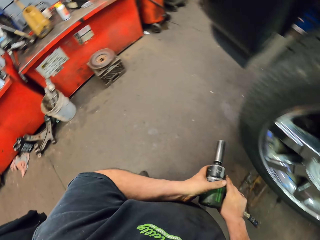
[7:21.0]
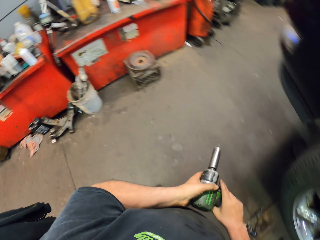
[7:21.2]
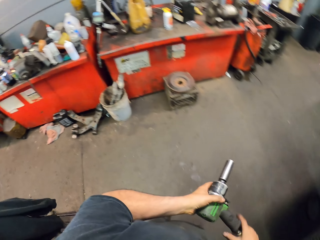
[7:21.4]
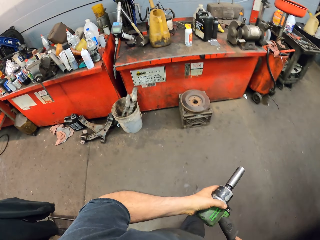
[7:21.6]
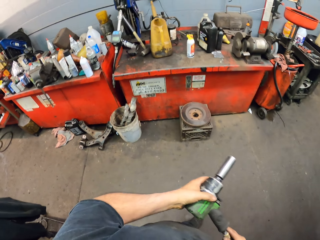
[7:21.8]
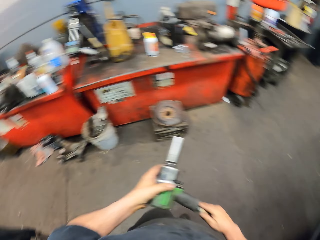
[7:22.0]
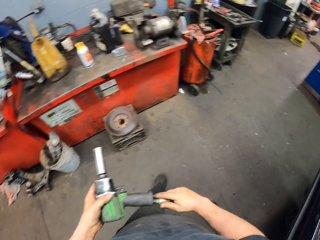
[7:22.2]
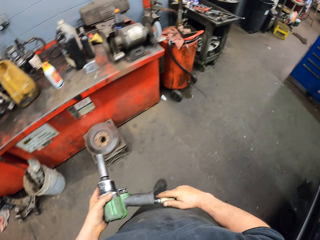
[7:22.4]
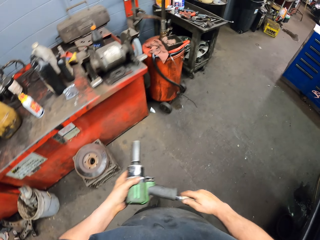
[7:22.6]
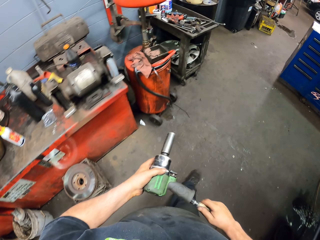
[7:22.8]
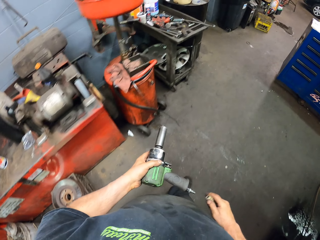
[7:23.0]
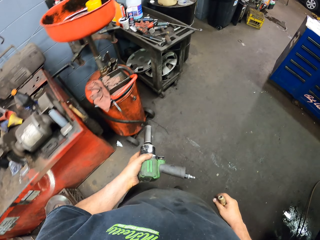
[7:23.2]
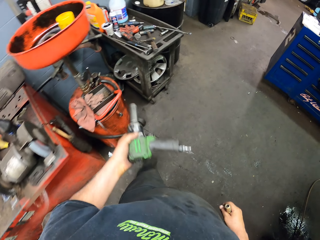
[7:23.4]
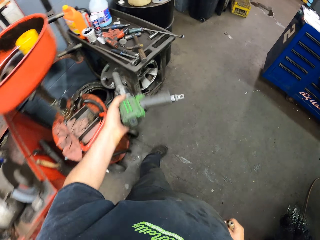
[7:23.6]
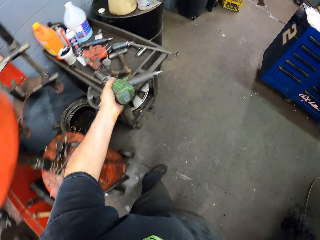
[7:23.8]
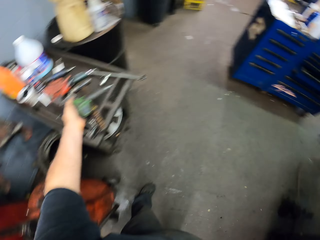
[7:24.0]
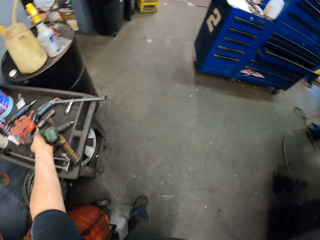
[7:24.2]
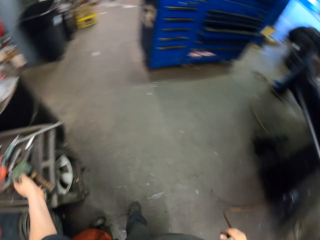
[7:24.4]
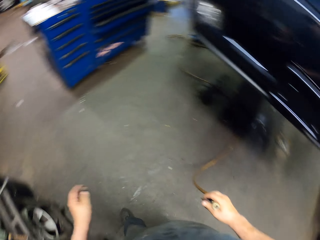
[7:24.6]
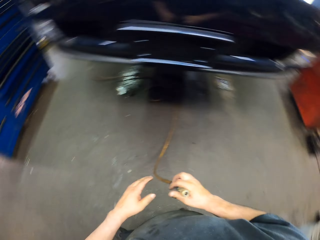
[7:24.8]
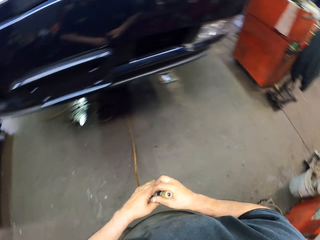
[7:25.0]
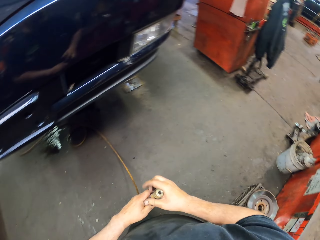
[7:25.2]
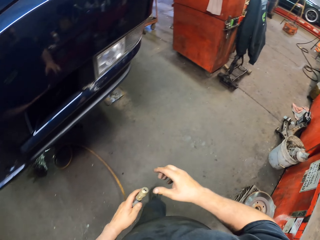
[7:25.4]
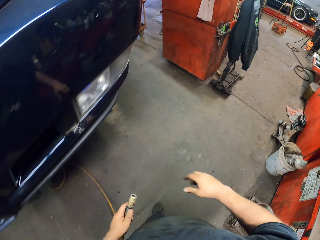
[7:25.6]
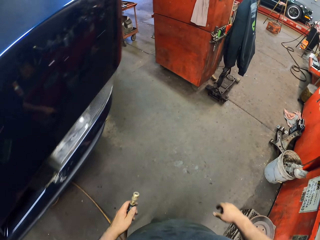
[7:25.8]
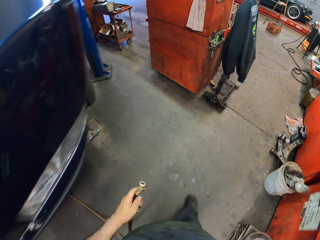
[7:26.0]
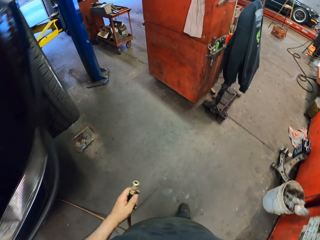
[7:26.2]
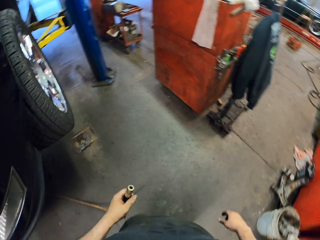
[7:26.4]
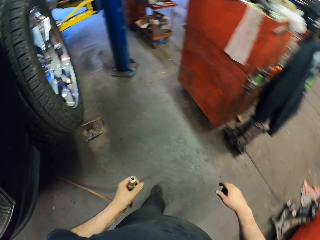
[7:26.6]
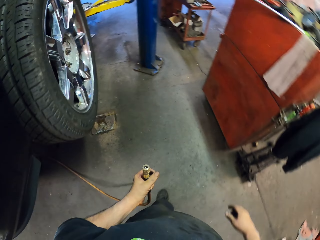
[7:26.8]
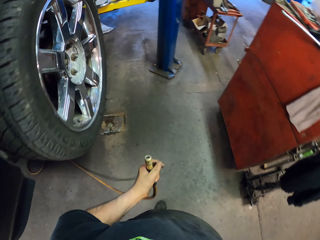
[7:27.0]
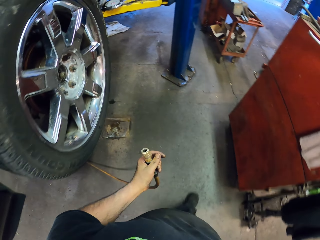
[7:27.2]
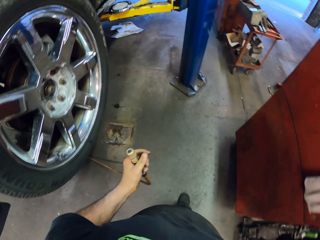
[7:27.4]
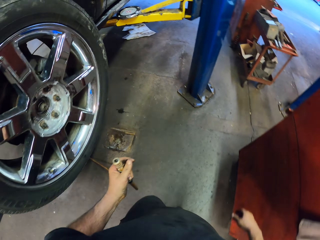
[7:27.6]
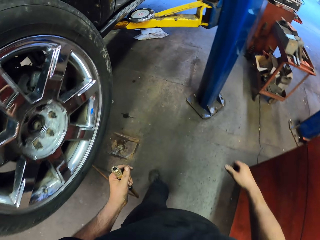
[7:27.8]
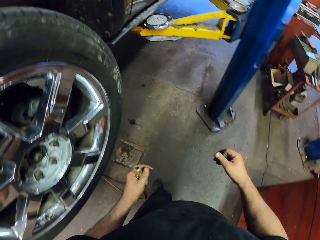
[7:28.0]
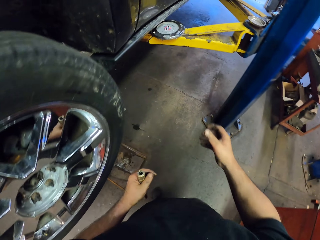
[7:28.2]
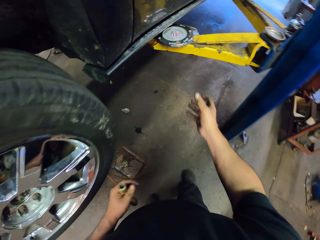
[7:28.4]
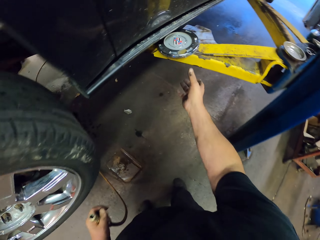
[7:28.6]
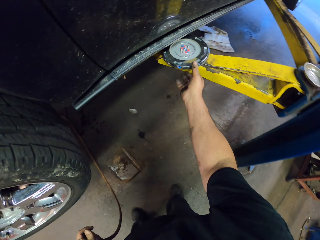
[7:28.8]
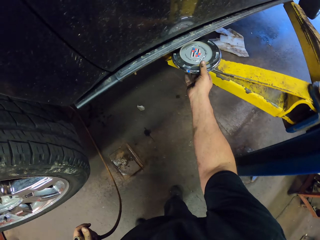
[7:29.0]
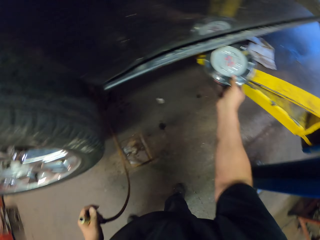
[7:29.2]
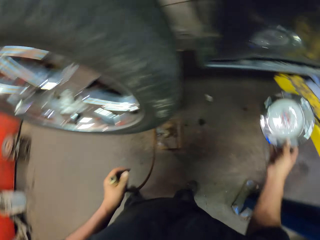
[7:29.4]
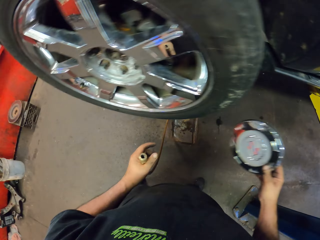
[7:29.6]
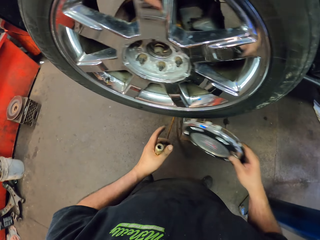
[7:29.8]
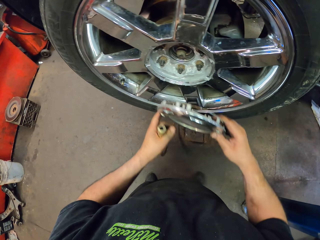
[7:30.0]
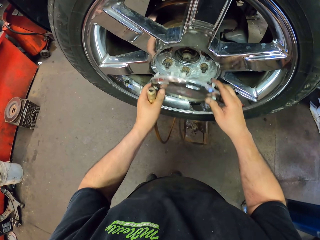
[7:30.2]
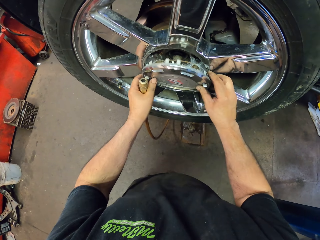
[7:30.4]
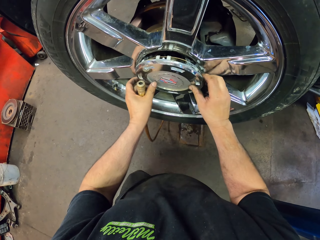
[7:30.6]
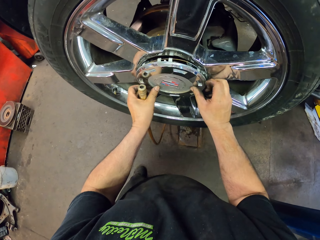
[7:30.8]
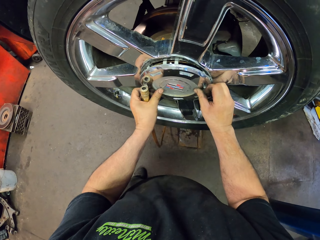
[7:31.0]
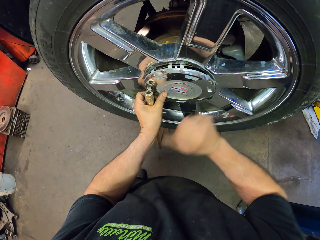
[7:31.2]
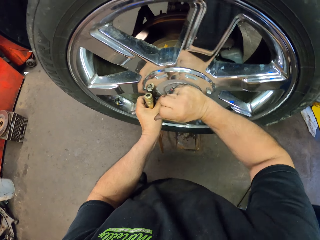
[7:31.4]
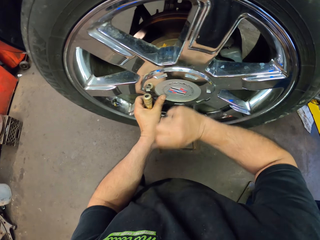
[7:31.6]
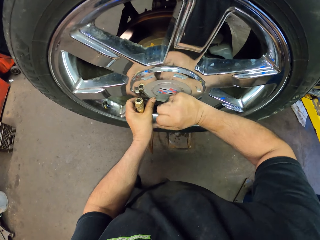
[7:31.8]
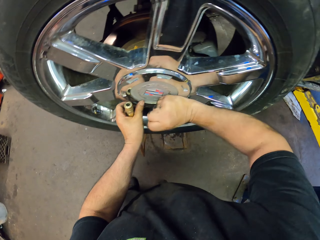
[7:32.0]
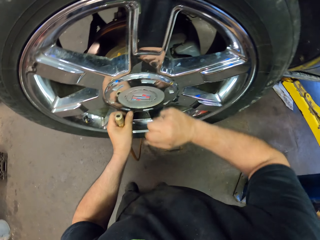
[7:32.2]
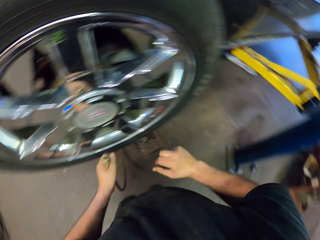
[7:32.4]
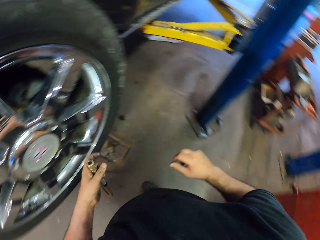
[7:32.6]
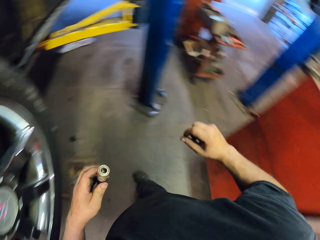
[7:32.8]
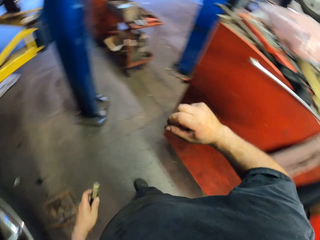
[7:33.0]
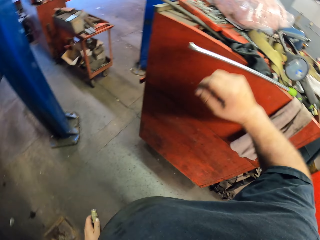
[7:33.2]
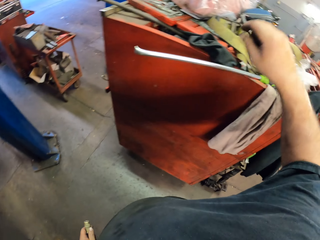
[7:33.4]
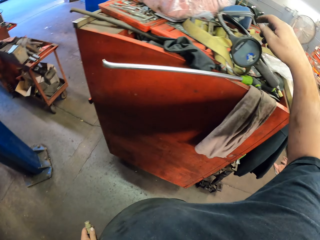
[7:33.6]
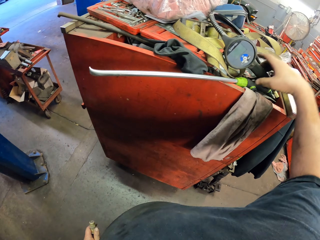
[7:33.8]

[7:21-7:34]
The camera wearer walks to the table. They place the drilling machine on the table. They exchange the hose pipe to the left hand. They walk to the metal rod. They pick up an inflator meter pressure from the metal rod. They fix the inflator meter pressure on the car wheel. They knock on the inflator meter pressure with the right hand.

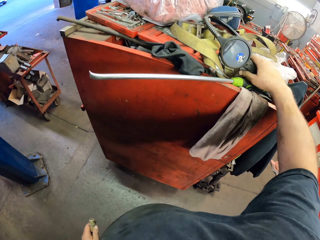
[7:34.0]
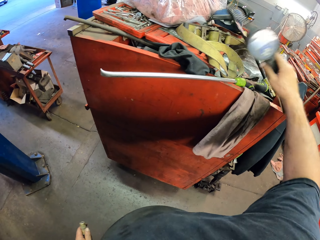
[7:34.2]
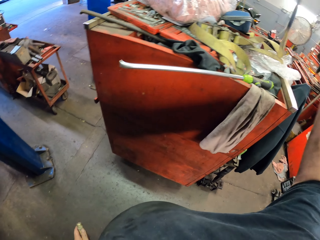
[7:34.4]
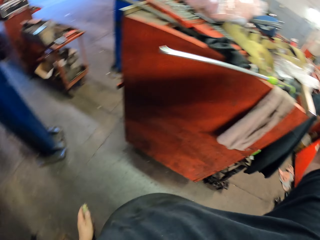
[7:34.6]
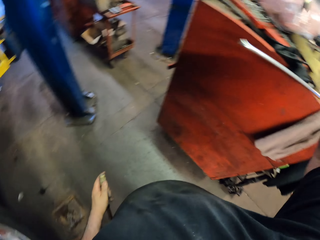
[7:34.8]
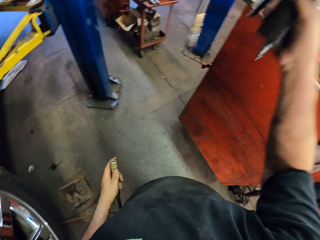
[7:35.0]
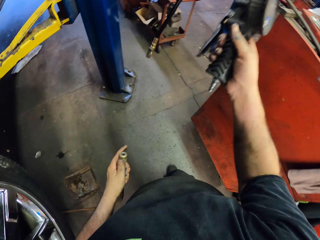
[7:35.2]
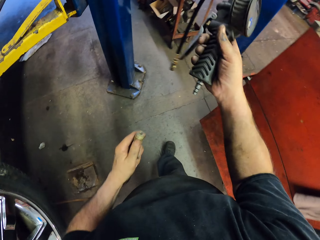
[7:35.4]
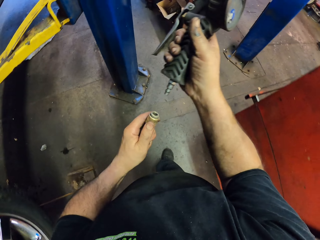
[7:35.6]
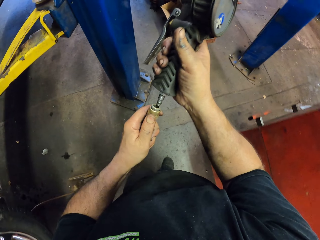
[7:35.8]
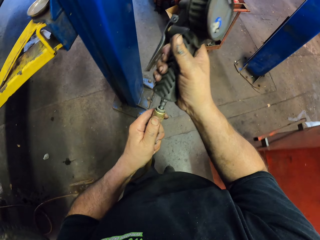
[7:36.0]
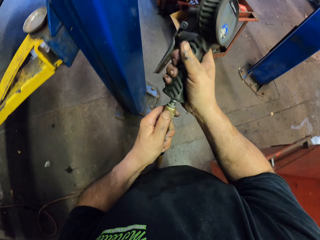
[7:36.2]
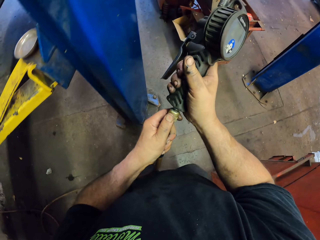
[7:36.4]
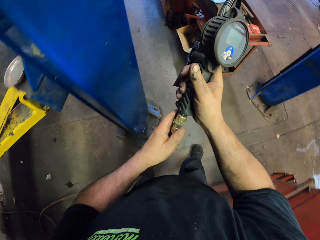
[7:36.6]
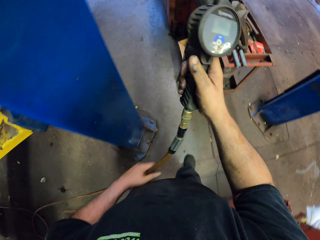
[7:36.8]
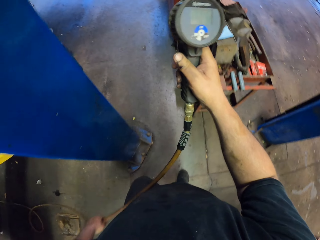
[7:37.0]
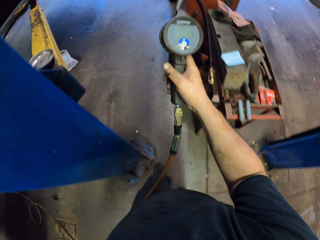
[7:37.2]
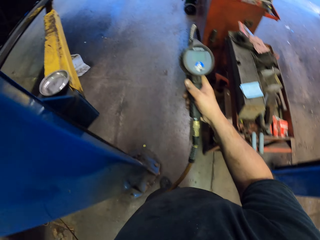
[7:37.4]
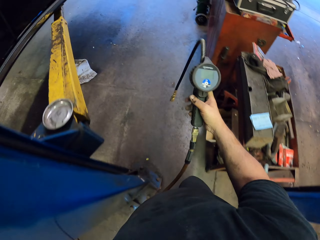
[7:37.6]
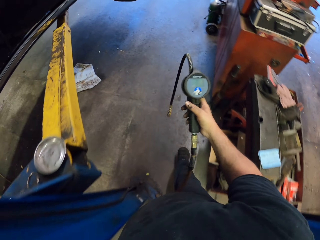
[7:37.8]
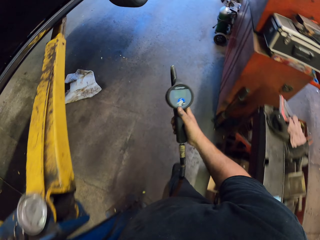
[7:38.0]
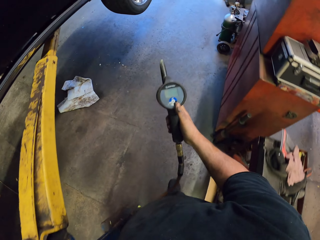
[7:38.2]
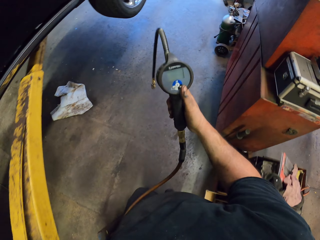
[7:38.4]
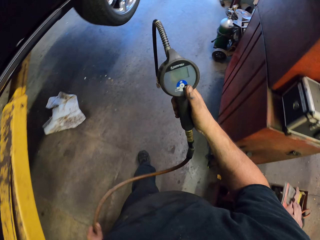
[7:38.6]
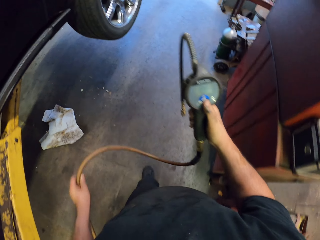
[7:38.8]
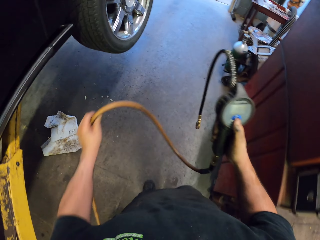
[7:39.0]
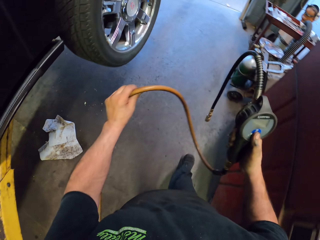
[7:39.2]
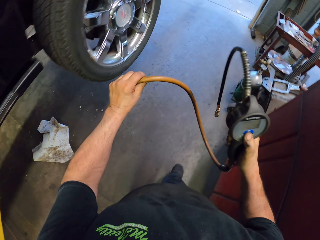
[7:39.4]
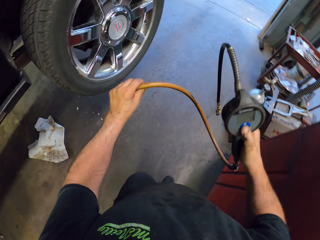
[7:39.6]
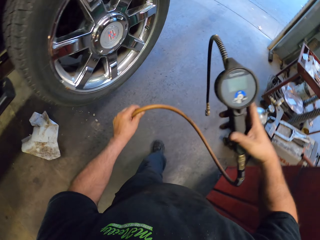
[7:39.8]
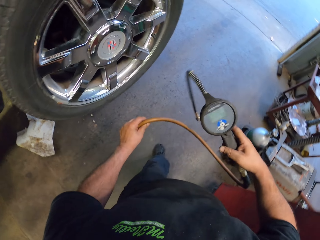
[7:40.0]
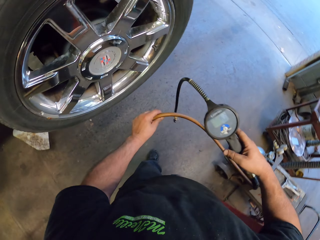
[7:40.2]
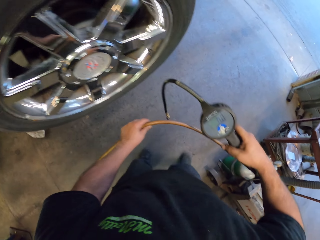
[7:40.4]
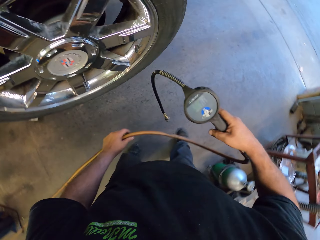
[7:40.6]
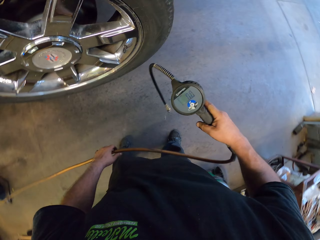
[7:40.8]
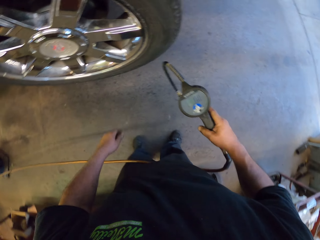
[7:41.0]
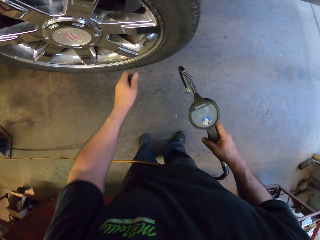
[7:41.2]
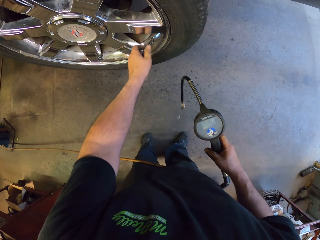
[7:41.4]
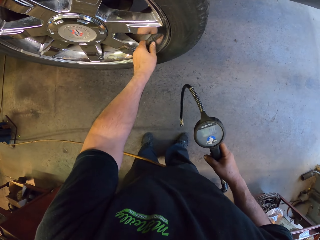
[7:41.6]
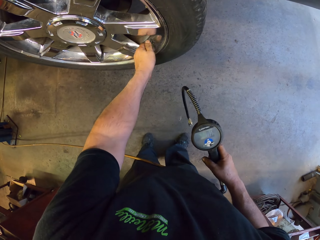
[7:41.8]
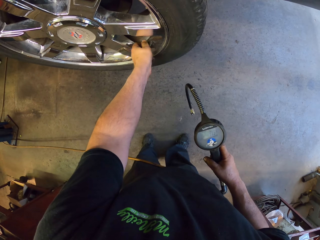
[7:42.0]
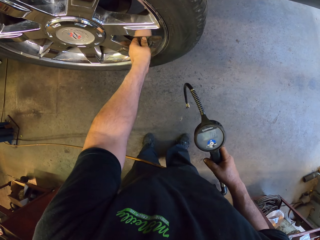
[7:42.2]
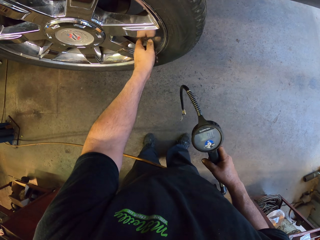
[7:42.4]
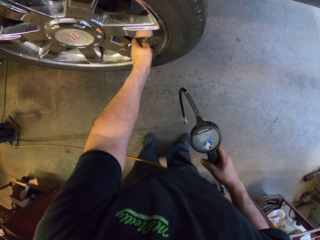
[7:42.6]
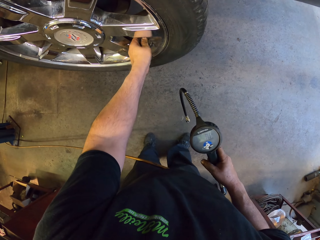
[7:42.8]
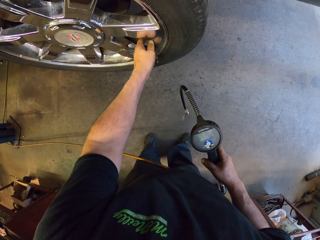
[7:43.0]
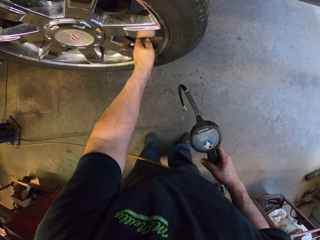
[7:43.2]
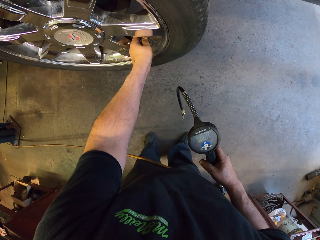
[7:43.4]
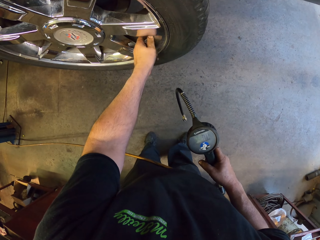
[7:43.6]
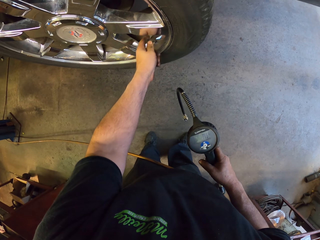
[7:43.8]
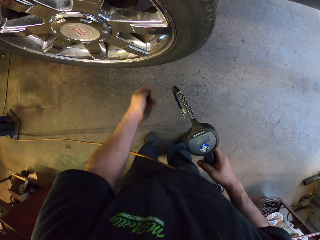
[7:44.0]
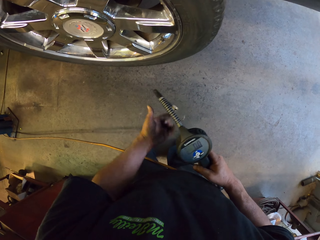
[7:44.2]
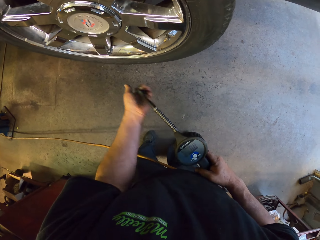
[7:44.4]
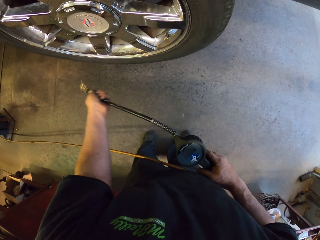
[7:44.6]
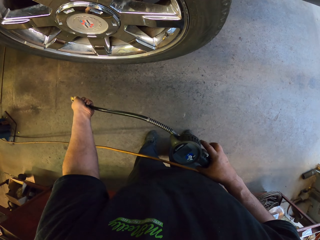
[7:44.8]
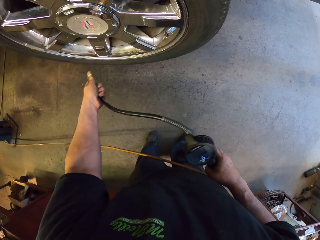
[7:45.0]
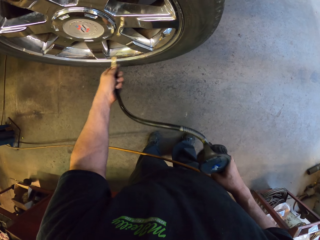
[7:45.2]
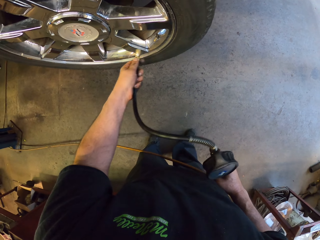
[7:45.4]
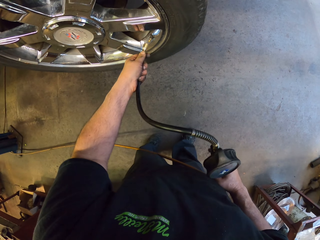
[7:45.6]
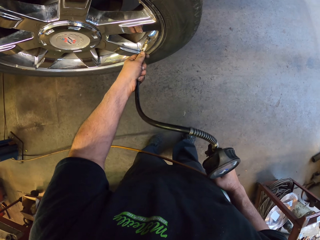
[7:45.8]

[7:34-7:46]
The camera wearer picks up the inflator meter pressure from the table. They fix the hose pipe on the inflator meter pressure. They walk to the car wheel. They open the bolt on the car wheel.
